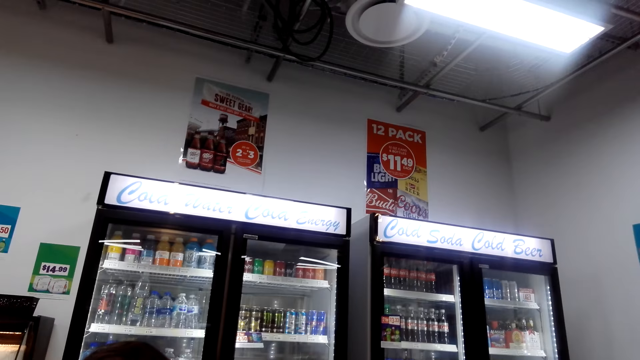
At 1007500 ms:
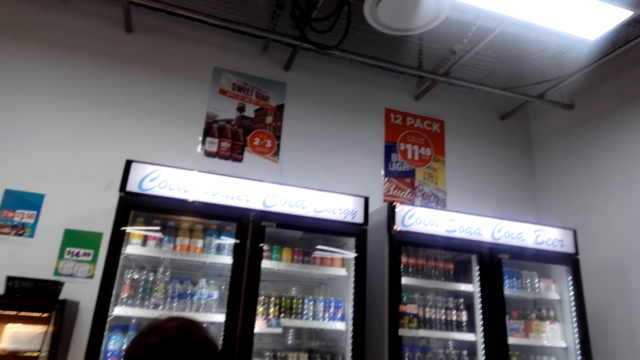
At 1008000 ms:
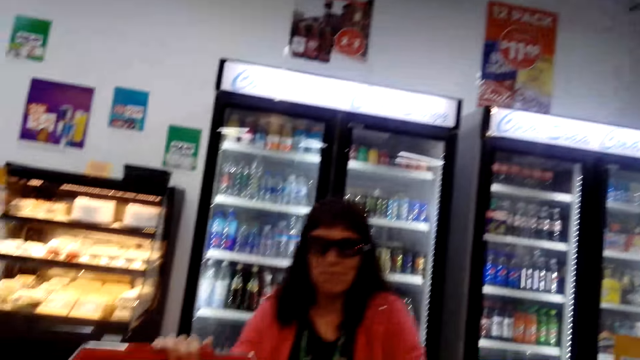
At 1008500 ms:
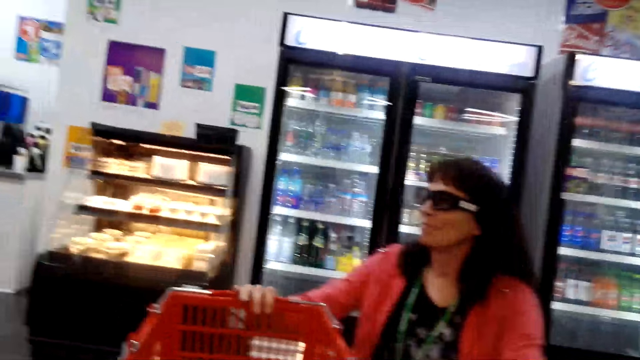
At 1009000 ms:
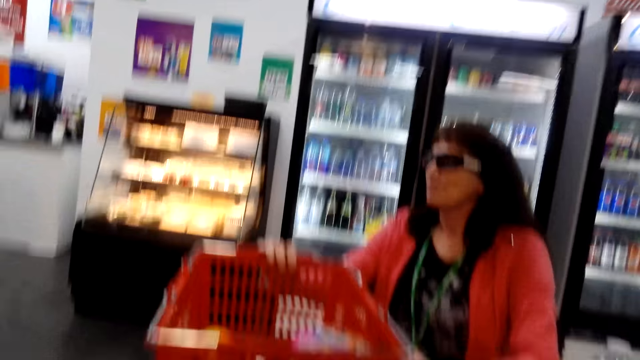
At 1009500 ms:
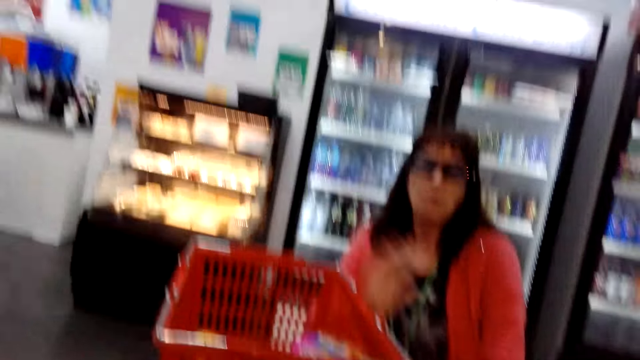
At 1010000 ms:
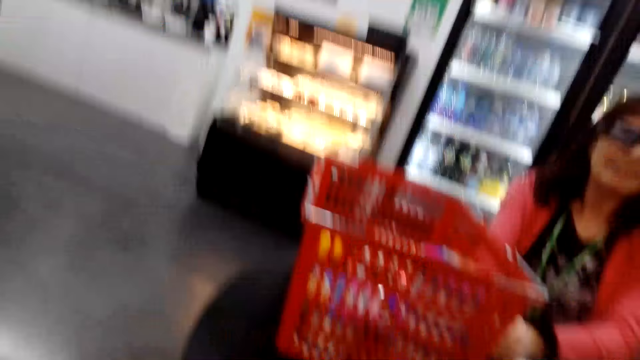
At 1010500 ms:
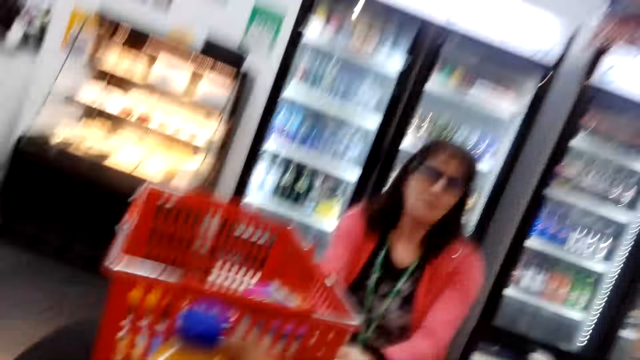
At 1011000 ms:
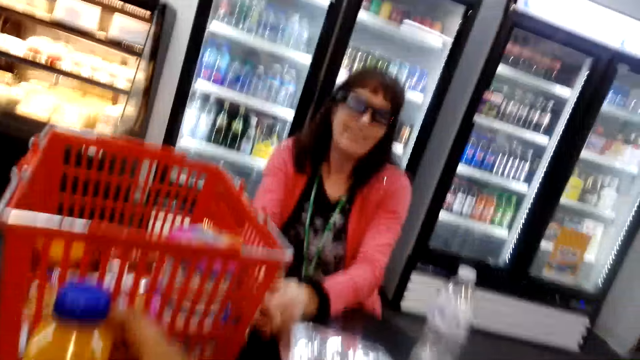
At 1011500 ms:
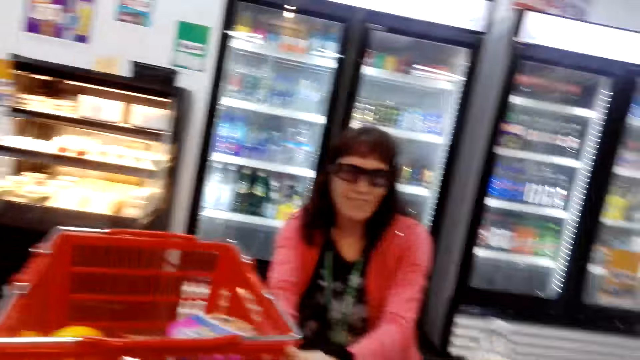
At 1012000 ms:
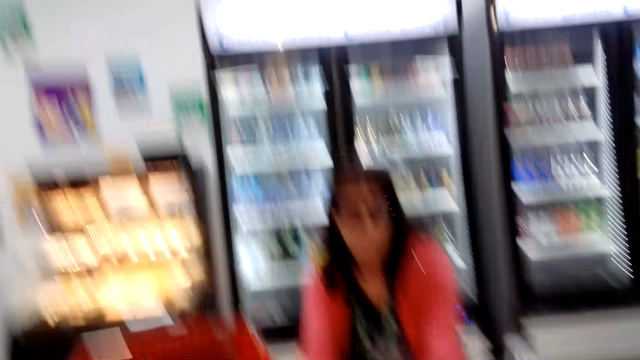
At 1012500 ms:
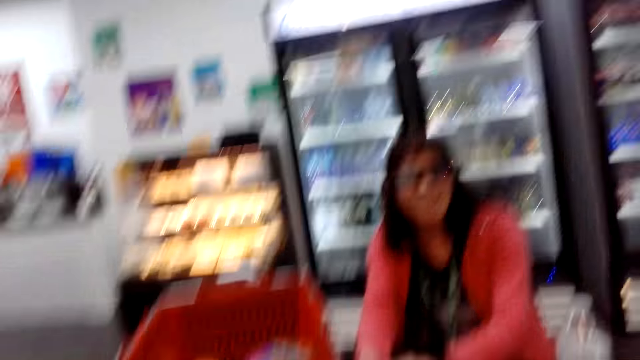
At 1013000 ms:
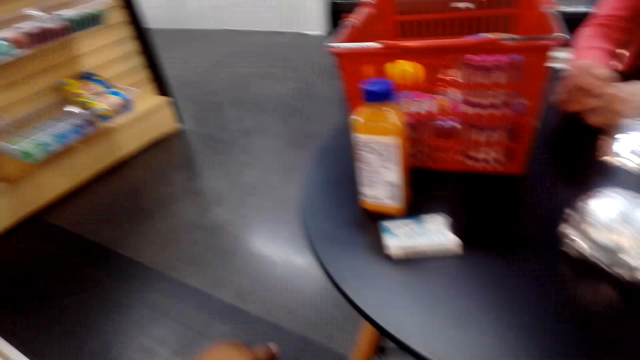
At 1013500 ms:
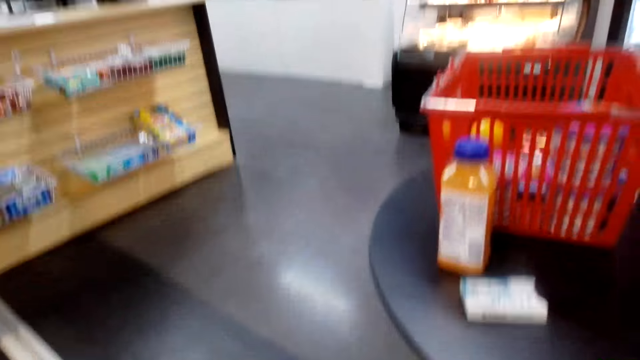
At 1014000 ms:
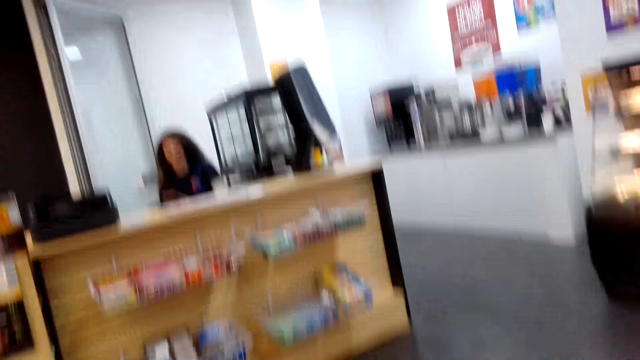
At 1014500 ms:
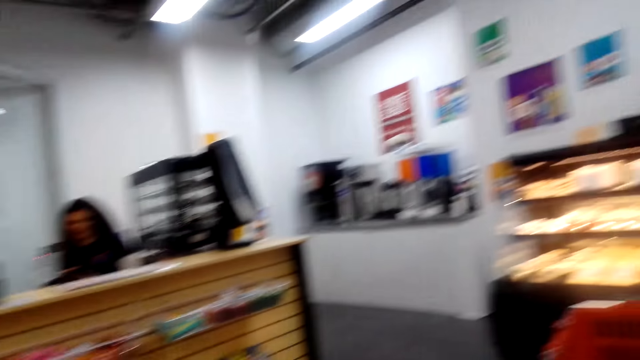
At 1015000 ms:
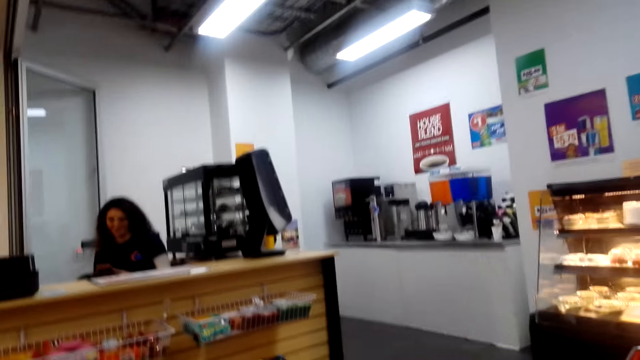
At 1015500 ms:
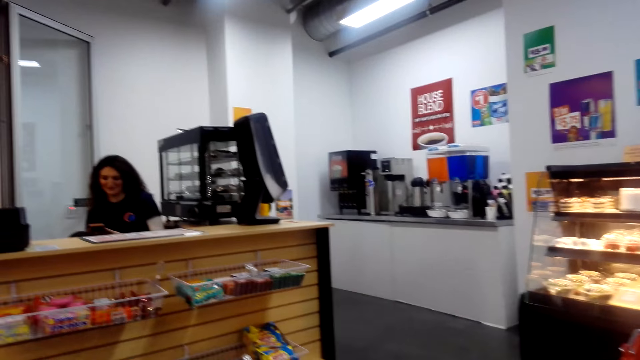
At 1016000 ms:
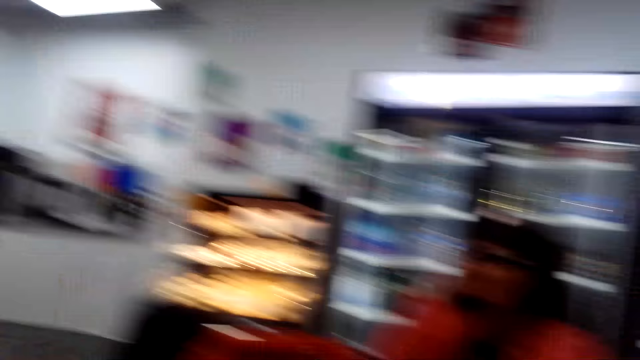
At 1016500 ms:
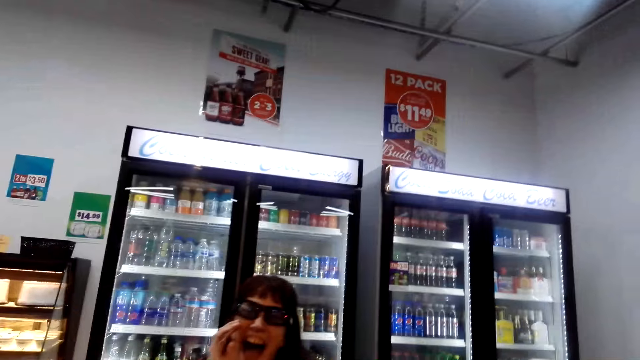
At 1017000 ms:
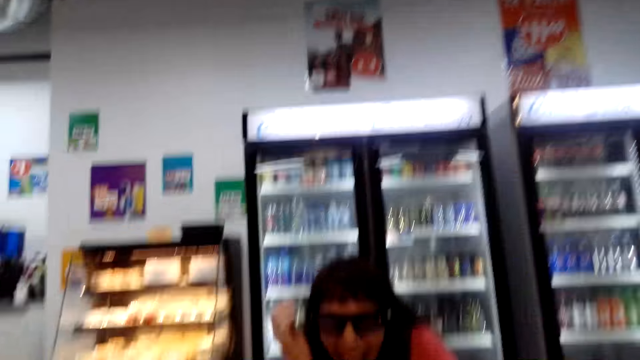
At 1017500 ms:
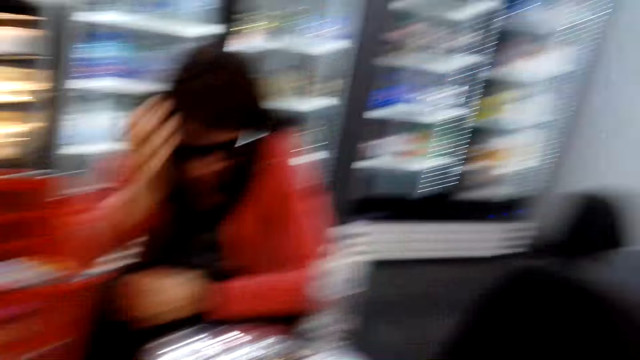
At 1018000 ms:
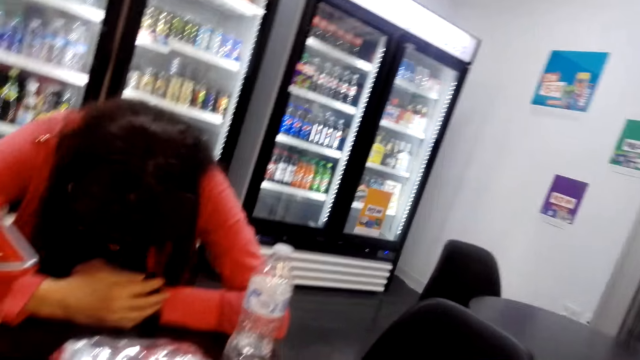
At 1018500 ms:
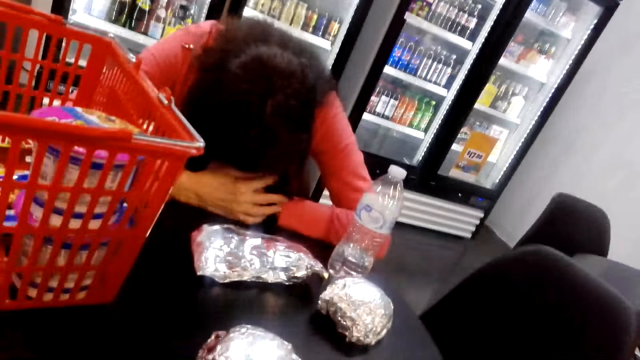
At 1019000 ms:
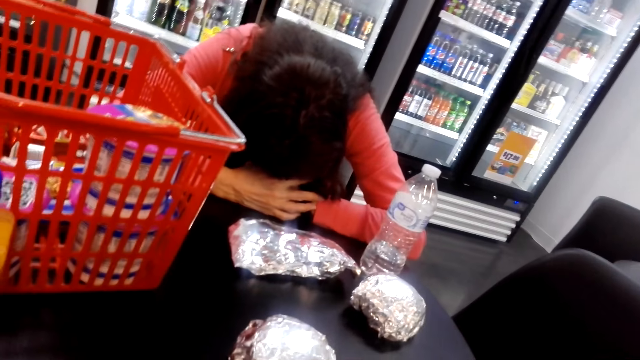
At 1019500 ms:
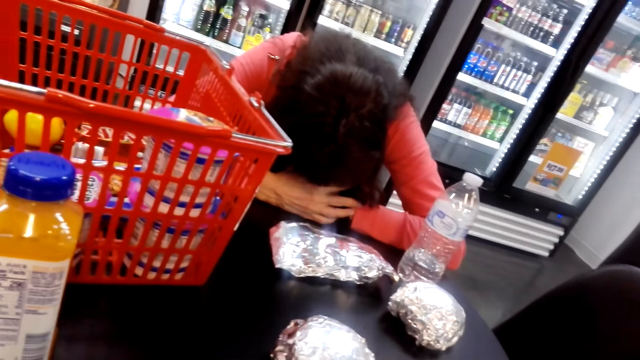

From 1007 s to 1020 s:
A person talks with another person. The camera wearer laughs. The first person laughs. The camera wearer laughs. The other person laughs.

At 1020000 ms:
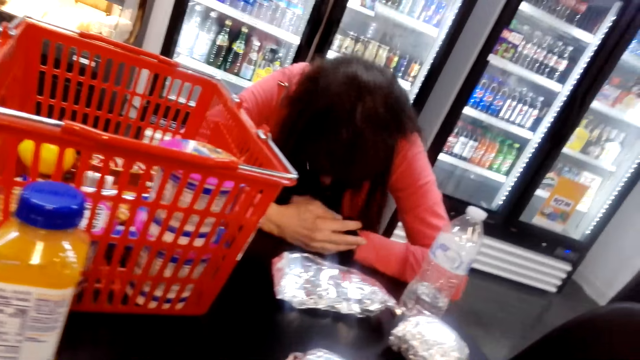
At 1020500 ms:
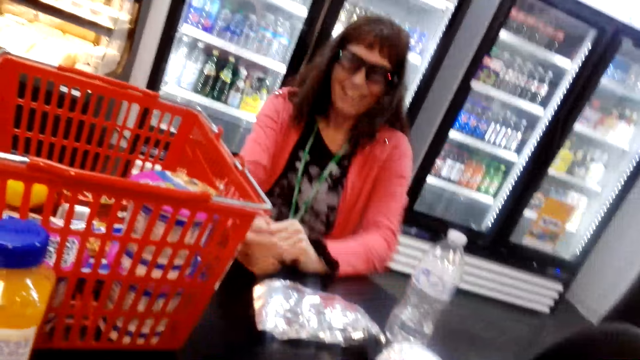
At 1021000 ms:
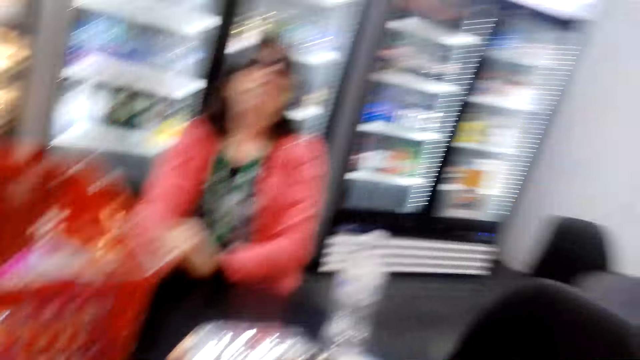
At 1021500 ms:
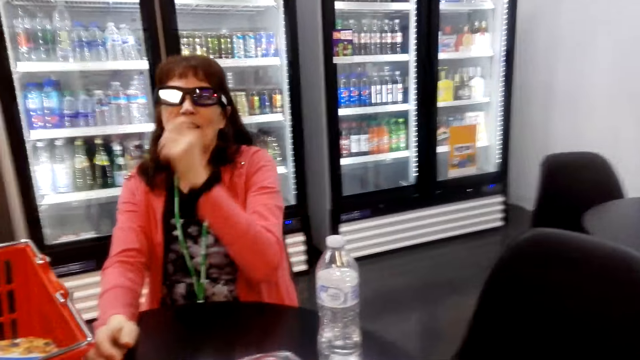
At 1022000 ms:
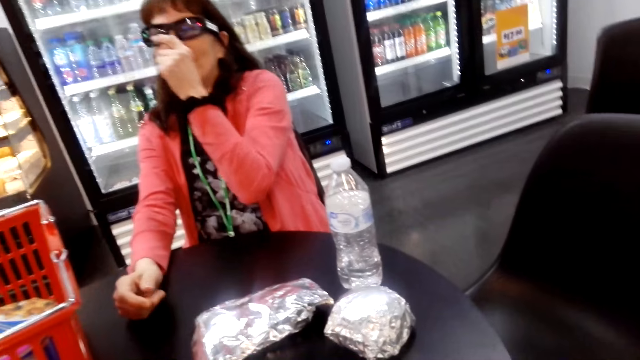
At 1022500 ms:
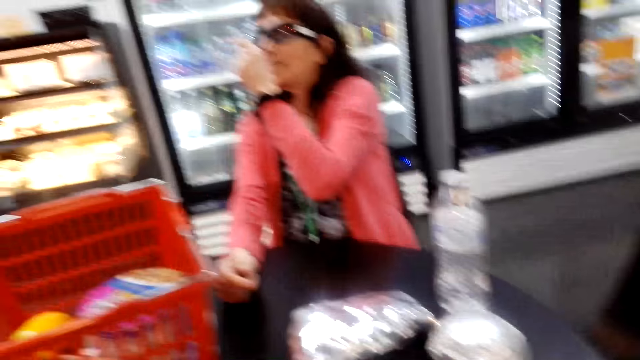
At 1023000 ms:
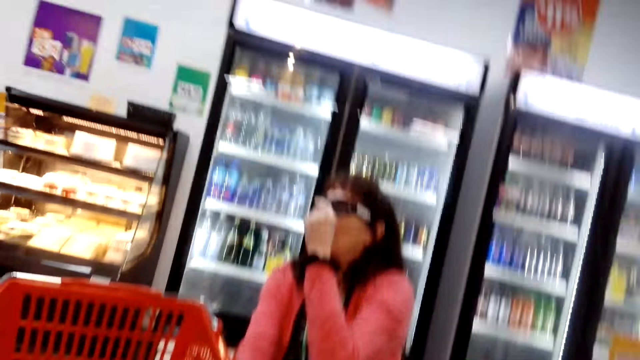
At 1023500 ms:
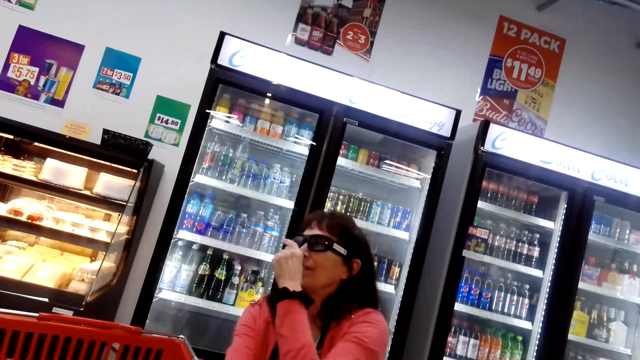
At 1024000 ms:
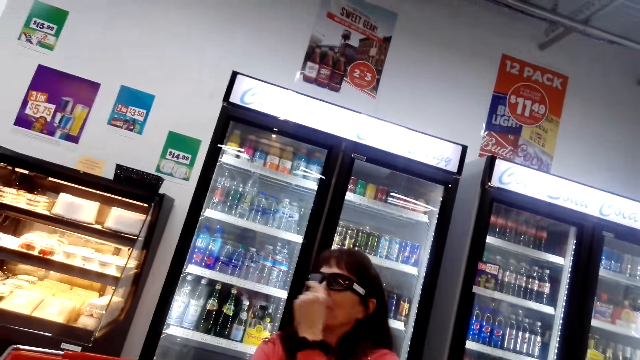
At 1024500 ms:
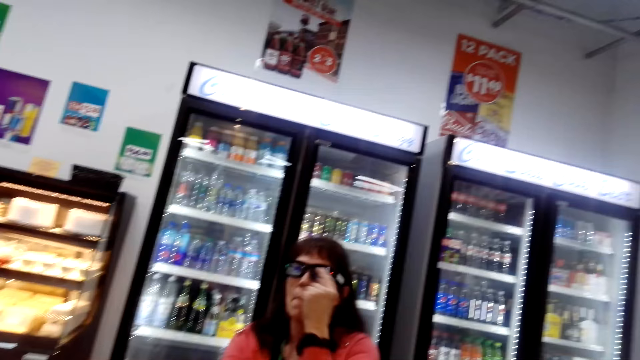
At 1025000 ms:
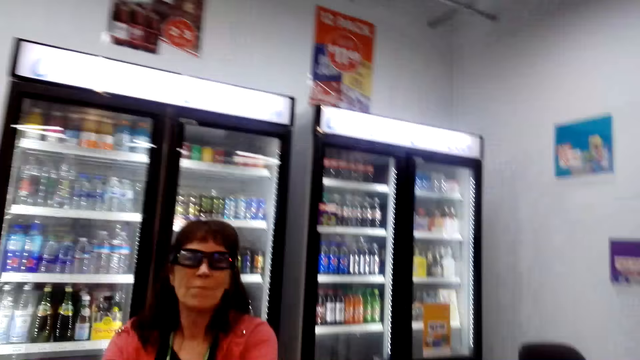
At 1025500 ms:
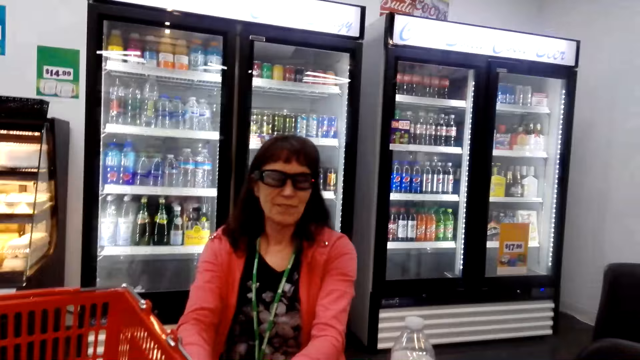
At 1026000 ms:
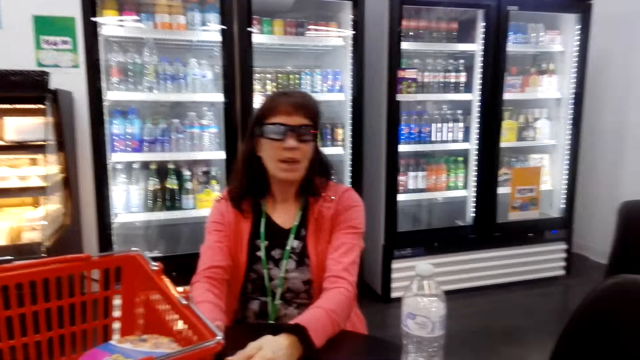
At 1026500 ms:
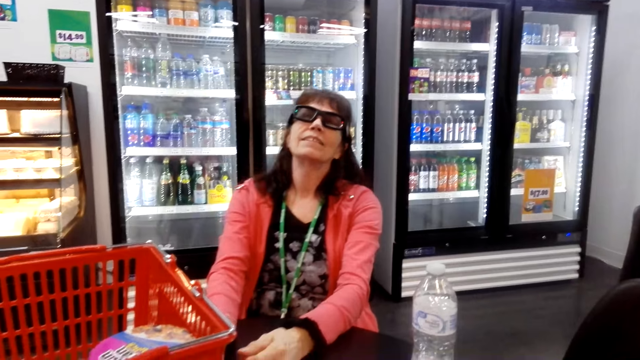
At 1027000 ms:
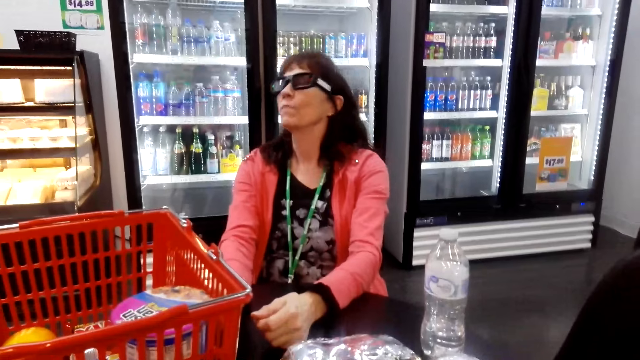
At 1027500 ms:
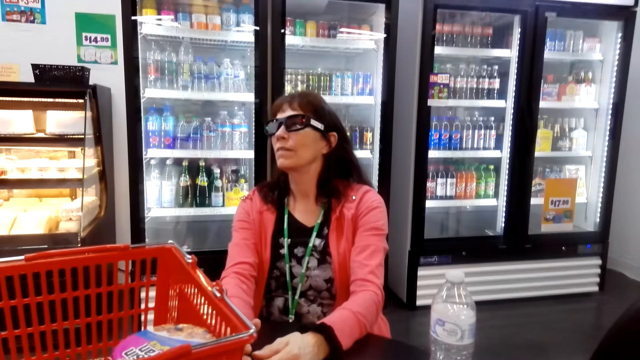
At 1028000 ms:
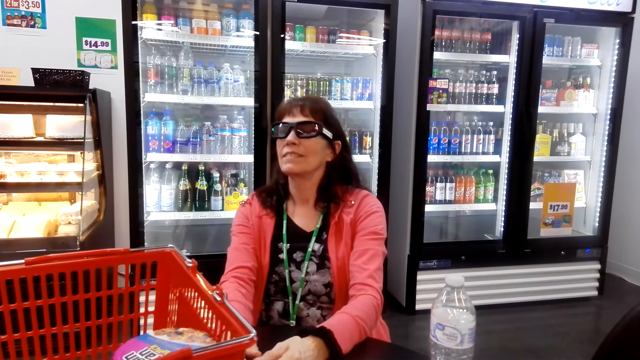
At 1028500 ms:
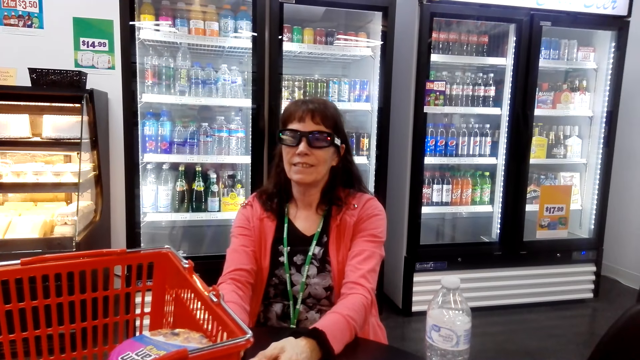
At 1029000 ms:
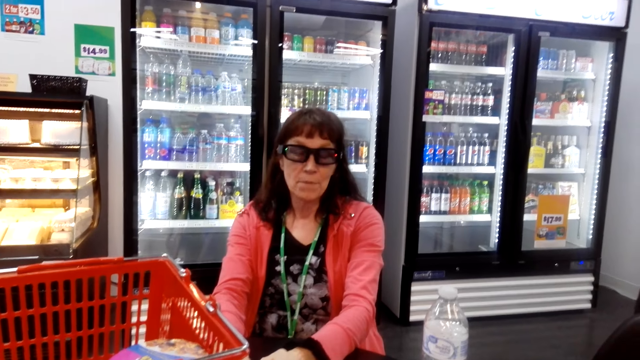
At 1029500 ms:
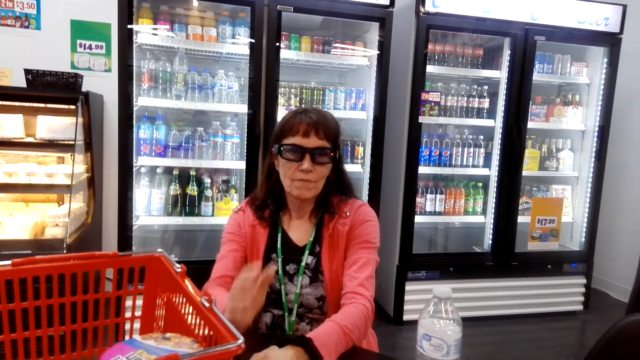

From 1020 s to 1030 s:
A person talks with the camera wearer. The person talks with the camera wearer again.
